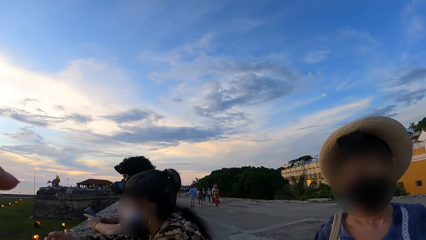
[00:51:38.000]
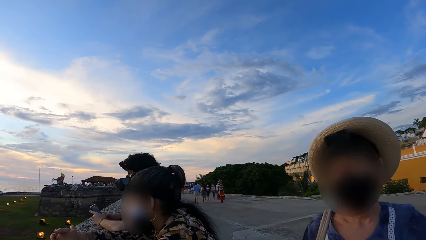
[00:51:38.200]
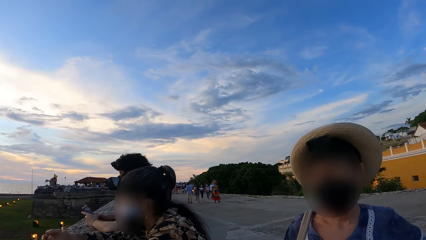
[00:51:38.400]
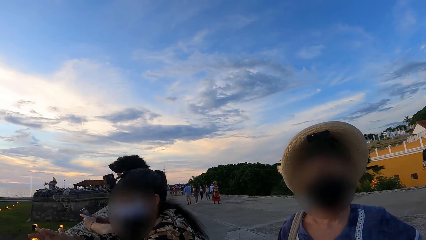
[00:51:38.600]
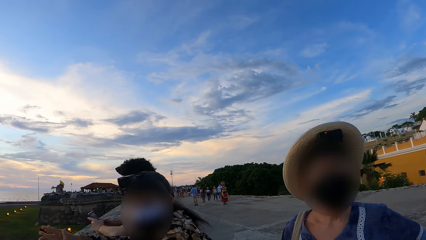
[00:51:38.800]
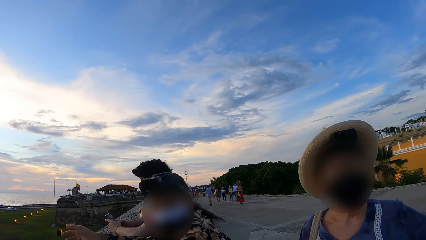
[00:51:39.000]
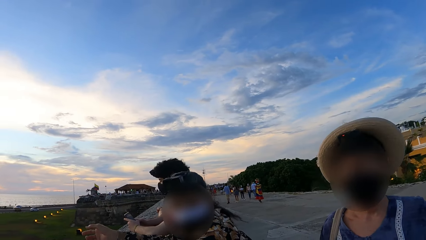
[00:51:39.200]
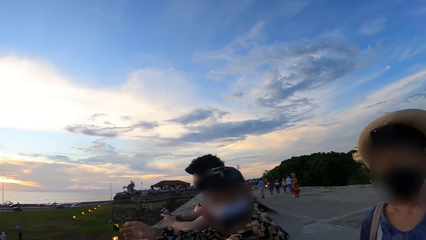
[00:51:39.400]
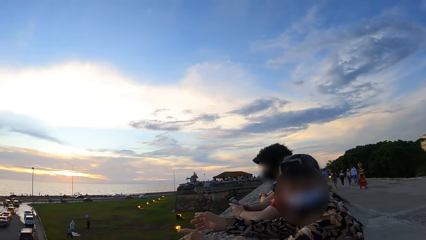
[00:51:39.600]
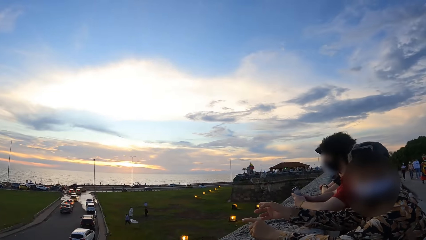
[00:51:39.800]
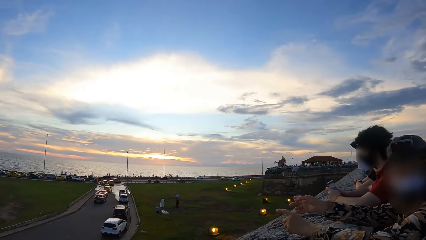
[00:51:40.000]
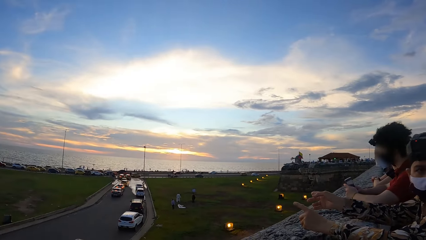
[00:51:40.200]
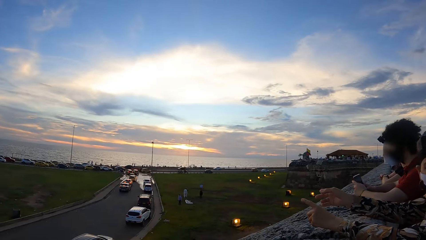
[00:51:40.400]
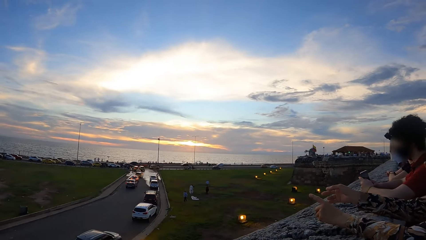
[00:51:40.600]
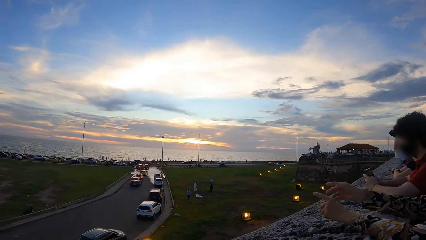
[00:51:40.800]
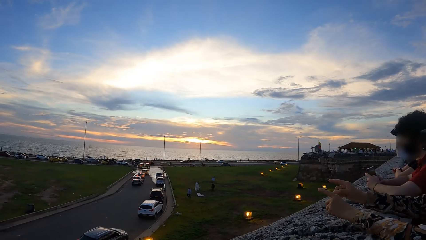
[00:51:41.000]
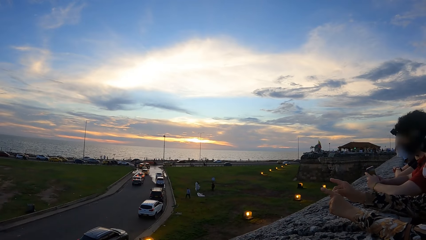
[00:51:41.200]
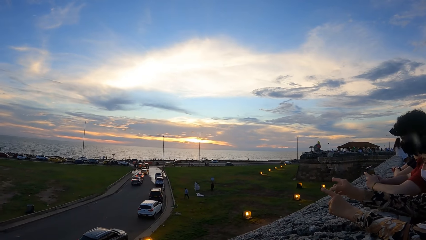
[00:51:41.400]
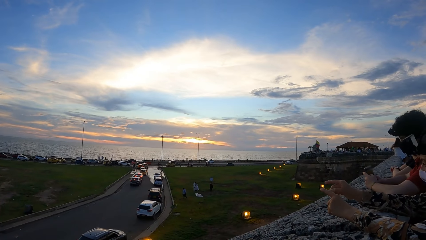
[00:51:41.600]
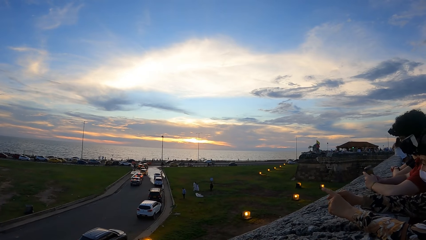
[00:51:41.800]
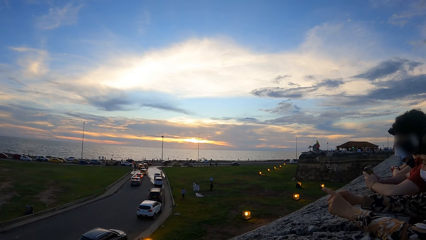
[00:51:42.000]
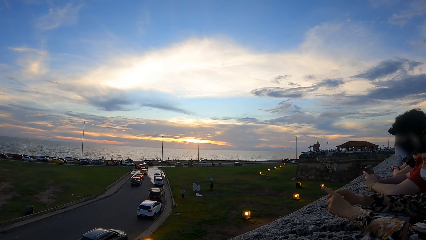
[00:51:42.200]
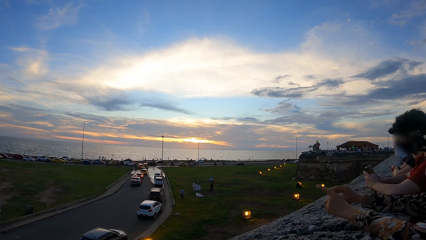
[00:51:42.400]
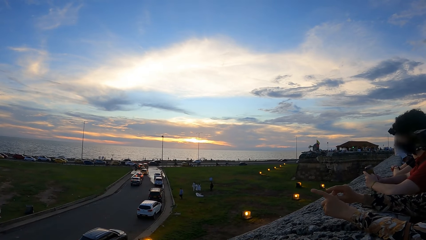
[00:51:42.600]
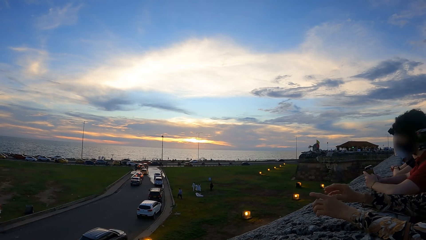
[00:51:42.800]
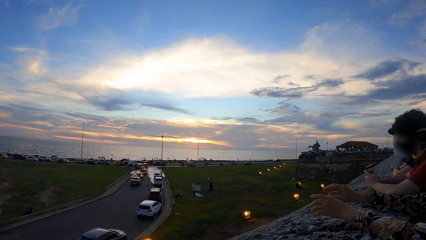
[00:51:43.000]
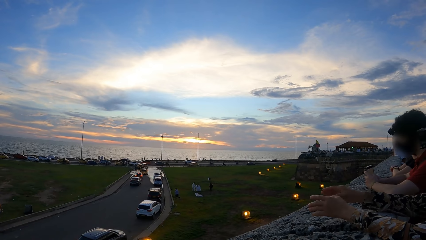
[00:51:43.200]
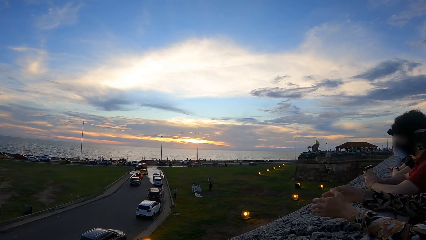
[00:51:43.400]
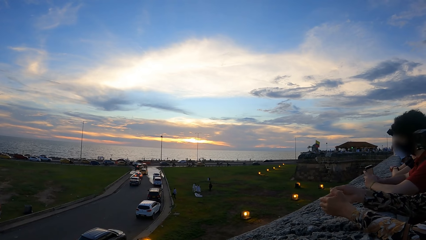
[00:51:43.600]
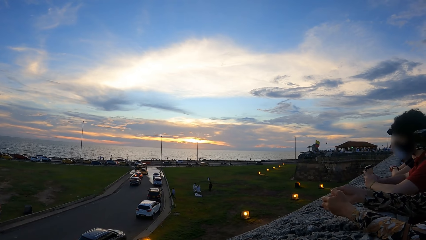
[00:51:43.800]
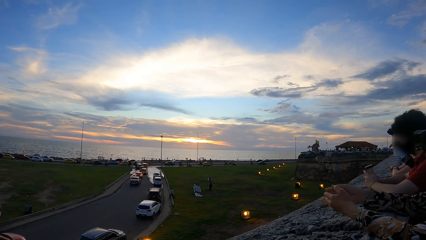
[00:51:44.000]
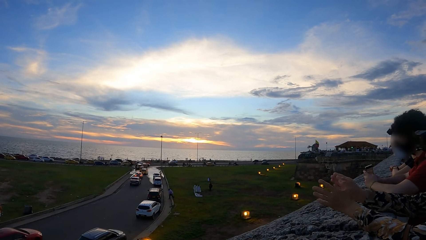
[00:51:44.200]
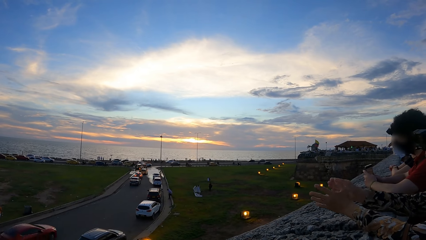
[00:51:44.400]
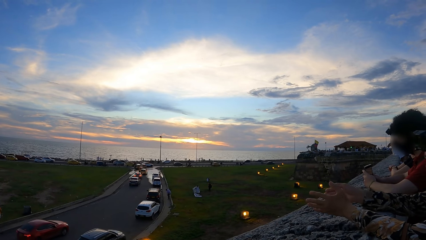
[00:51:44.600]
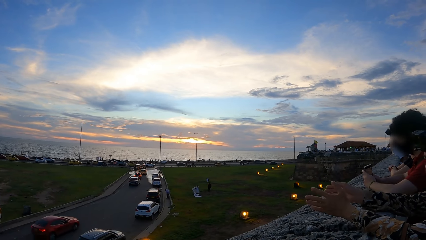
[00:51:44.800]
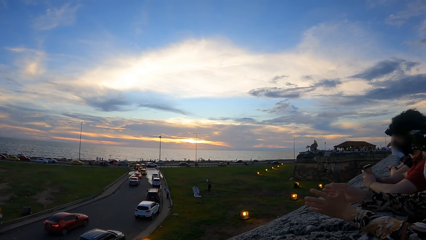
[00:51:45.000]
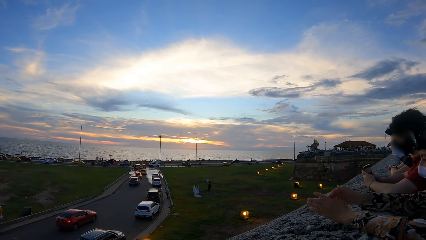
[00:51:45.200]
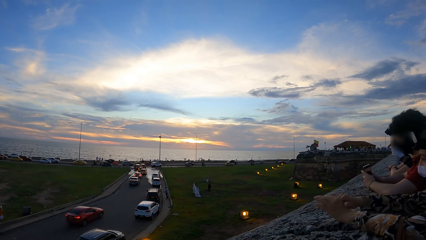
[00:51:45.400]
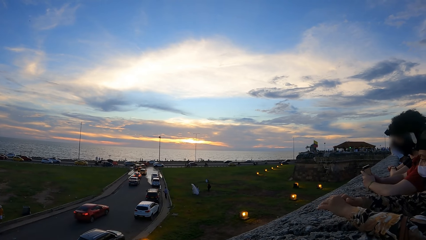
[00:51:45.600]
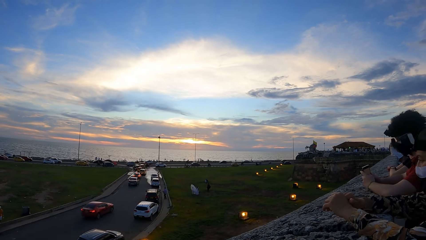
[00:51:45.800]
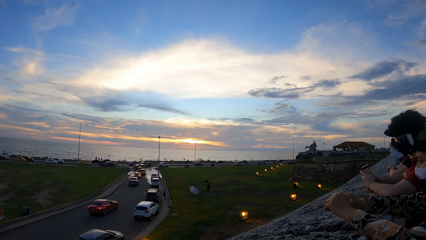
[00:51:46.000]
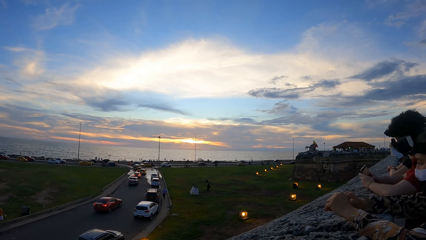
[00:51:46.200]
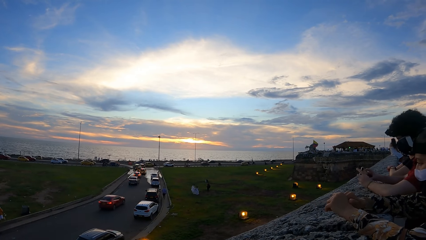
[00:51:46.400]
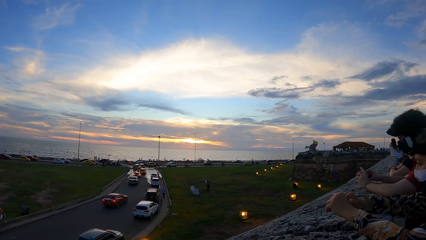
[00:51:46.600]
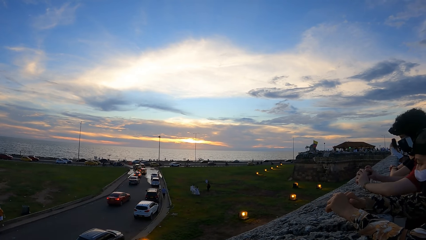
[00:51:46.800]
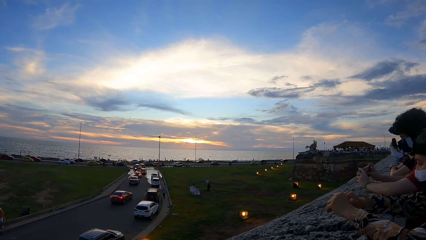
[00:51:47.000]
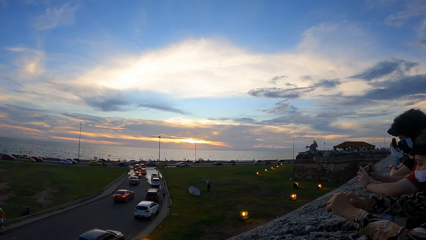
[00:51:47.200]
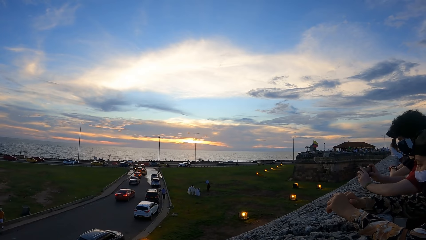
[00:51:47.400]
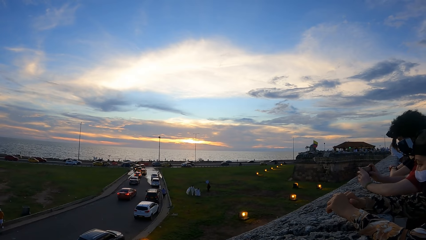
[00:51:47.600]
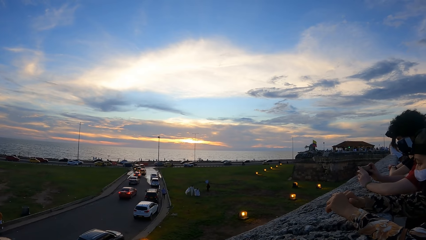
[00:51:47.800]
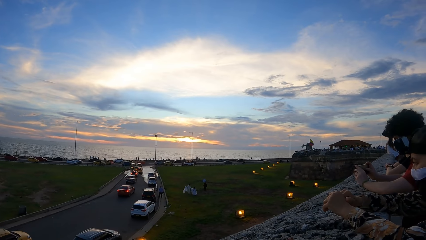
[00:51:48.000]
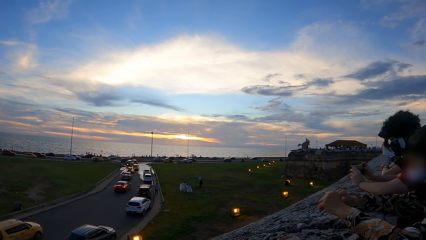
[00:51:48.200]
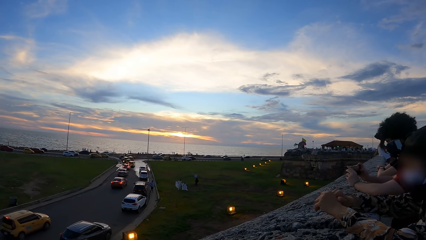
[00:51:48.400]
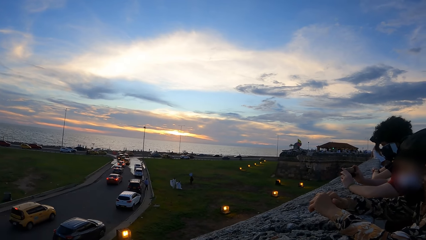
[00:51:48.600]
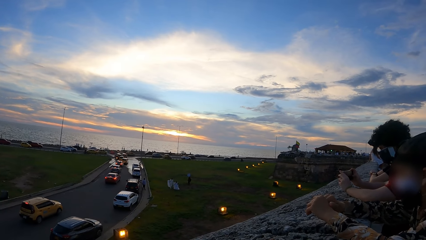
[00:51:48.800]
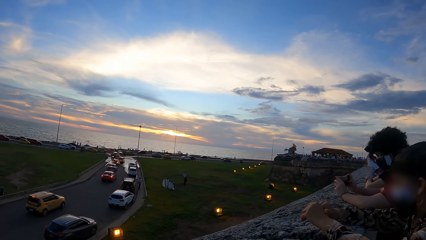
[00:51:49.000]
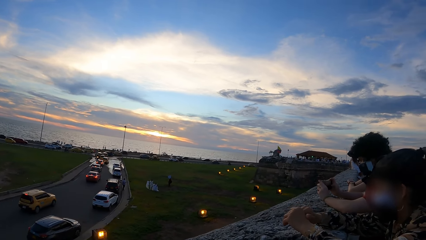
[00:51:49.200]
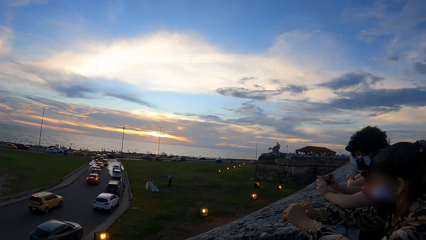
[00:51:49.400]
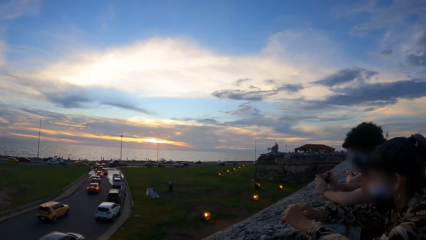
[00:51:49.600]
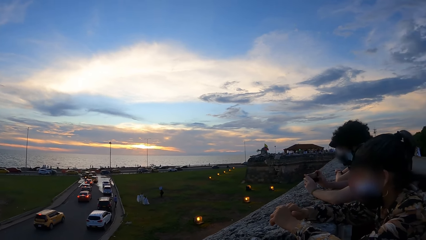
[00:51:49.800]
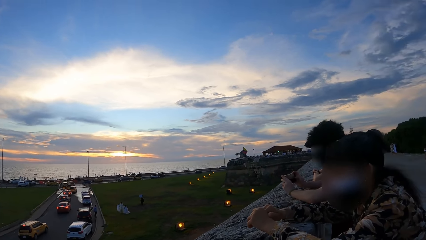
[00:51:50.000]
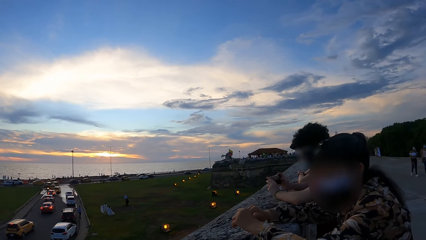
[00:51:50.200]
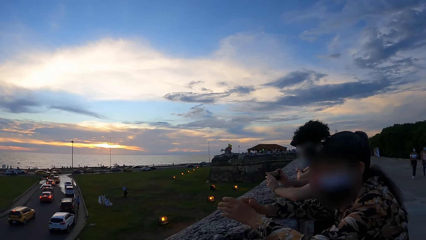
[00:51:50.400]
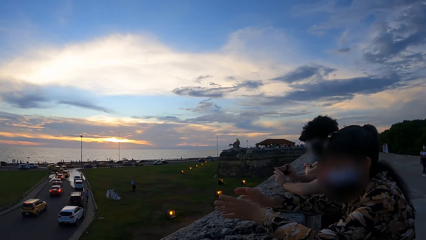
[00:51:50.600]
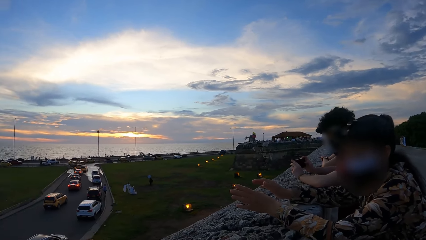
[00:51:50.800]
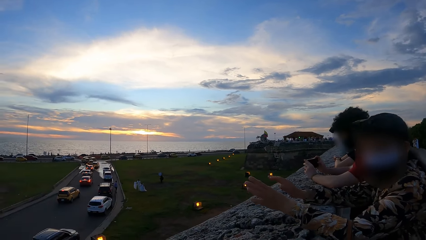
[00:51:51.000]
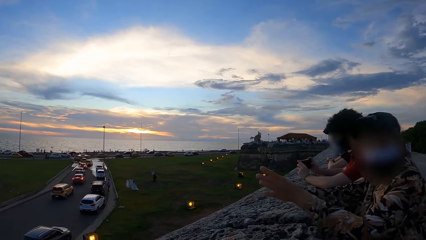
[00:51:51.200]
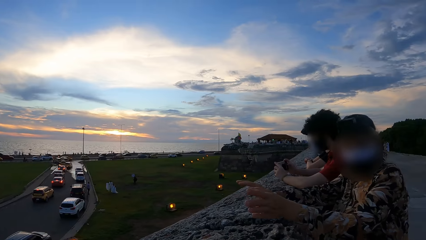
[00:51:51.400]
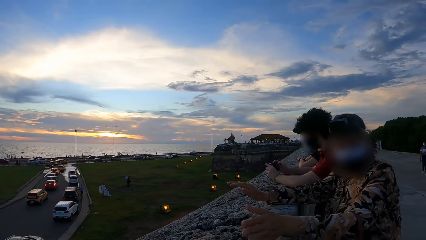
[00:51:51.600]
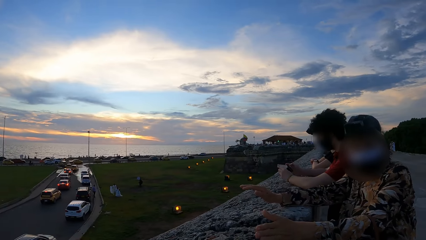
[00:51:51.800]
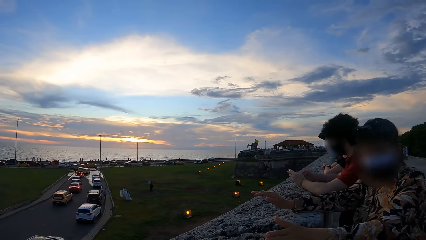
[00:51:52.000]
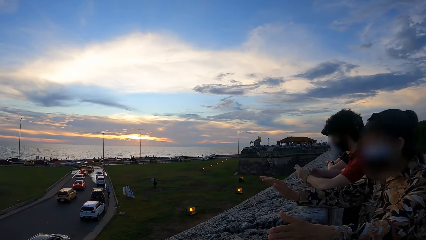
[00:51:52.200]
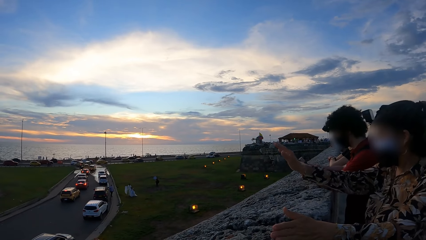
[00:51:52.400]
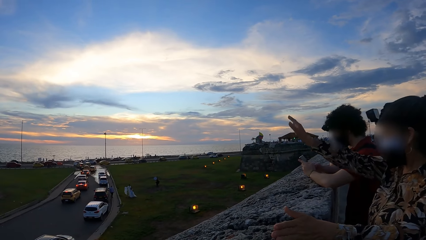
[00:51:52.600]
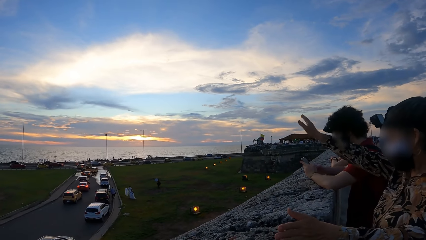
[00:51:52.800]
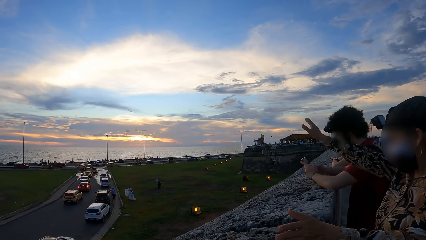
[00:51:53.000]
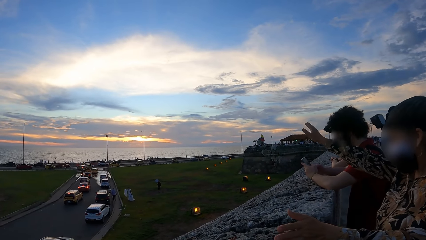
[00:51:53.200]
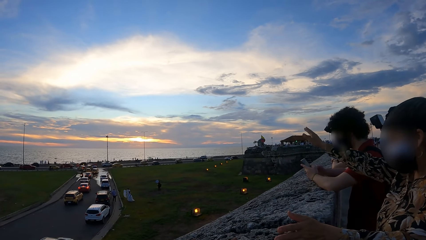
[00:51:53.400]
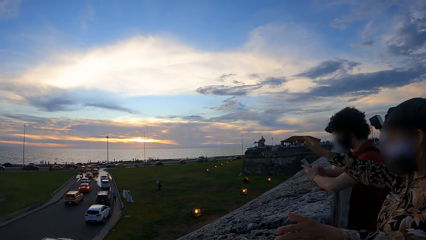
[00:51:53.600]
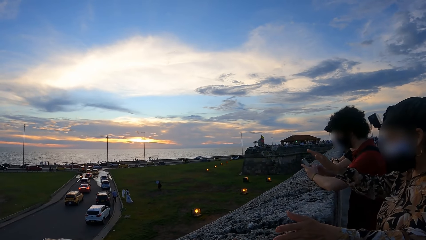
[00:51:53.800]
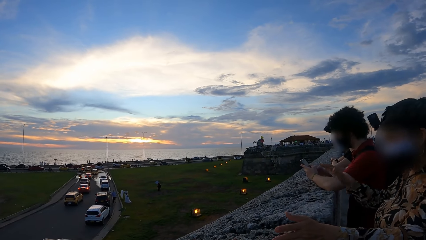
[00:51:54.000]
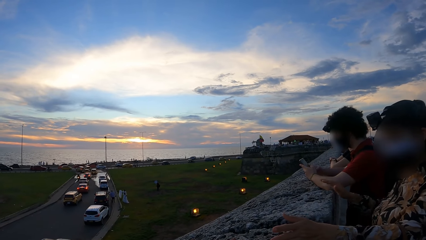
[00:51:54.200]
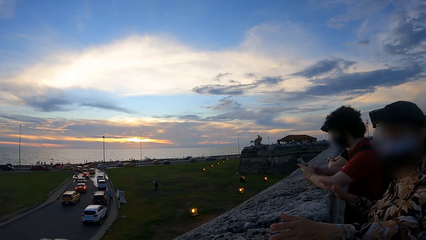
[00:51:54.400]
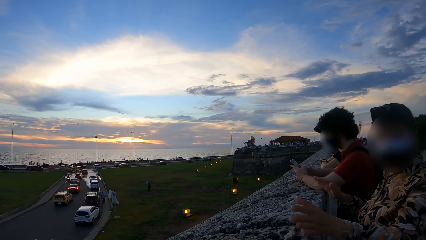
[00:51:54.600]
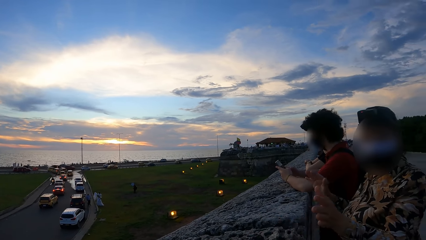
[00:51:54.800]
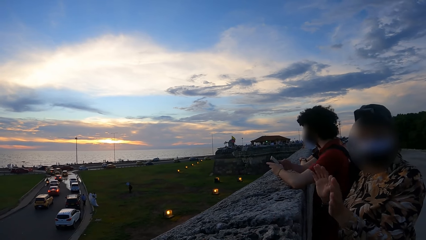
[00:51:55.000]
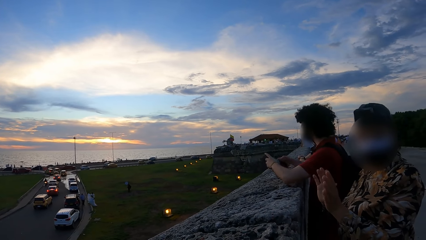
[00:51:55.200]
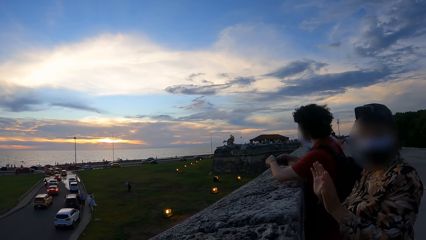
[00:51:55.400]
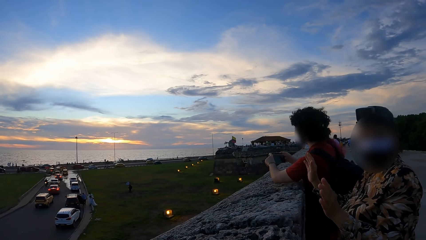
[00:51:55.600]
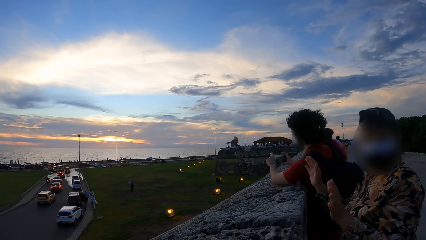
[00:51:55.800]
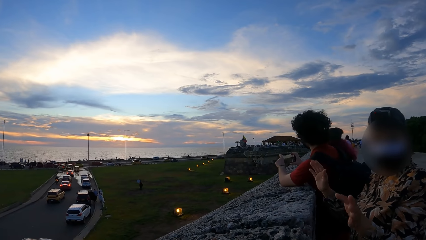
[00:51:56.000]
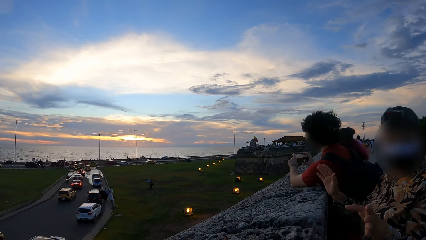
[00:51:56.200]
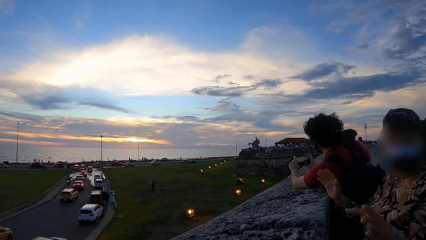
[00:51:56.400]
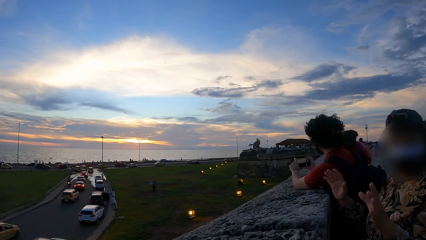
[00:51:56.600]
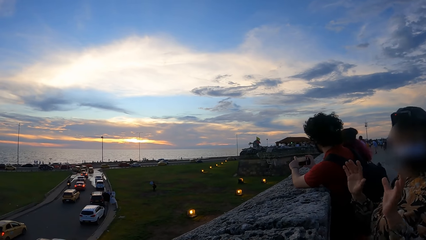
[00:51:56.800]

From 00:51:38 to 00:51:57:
The camera wearer looks around. A woman interacts with friends with hand gestures. The woman converses with the camera wearer.
